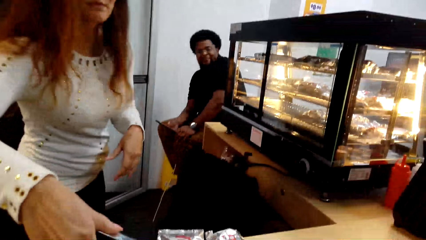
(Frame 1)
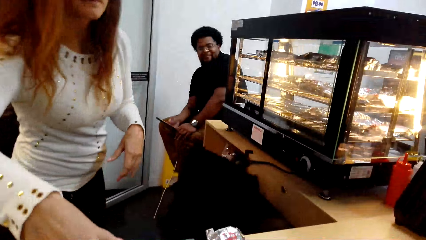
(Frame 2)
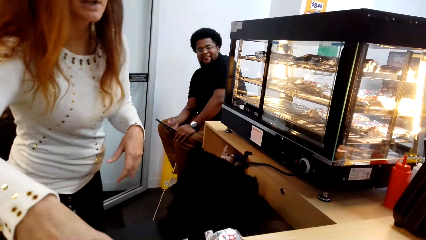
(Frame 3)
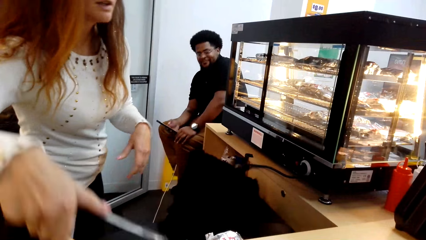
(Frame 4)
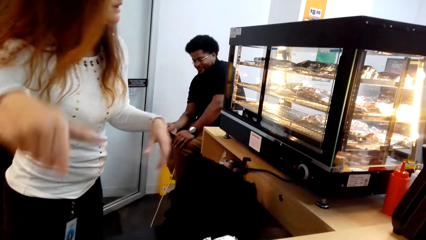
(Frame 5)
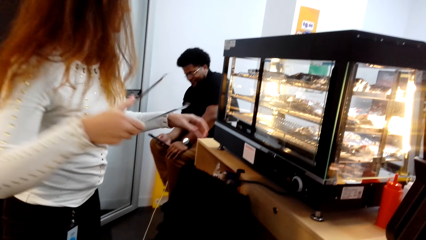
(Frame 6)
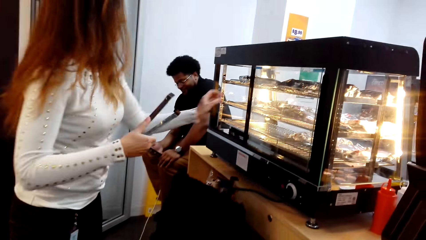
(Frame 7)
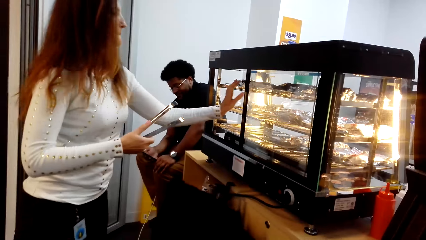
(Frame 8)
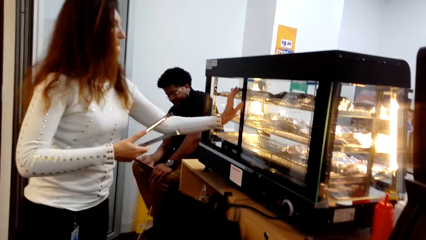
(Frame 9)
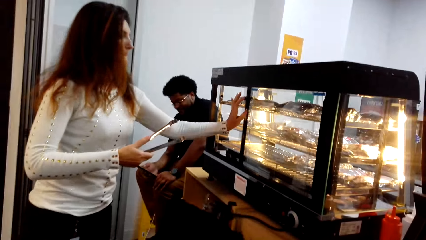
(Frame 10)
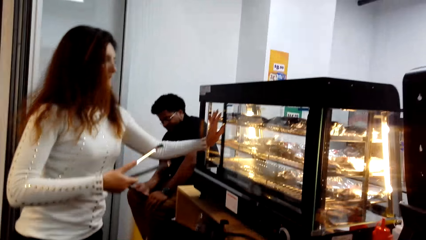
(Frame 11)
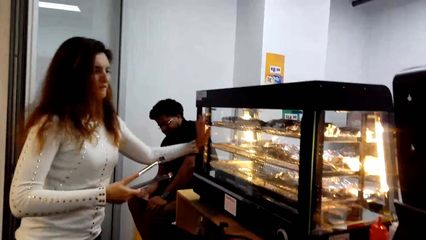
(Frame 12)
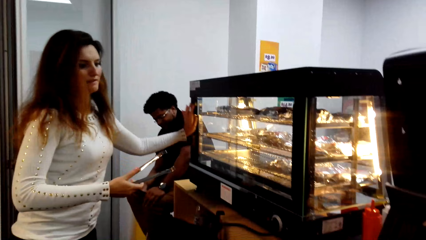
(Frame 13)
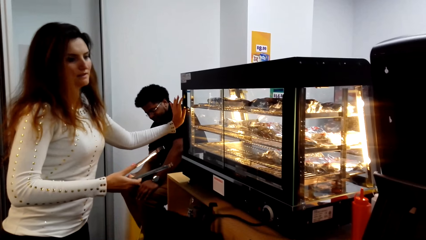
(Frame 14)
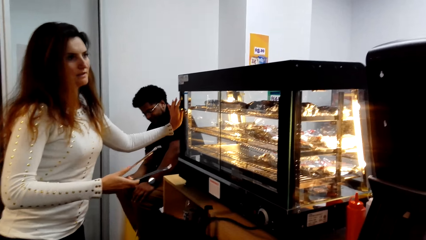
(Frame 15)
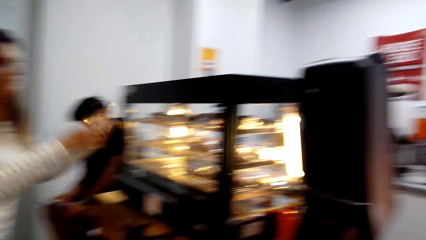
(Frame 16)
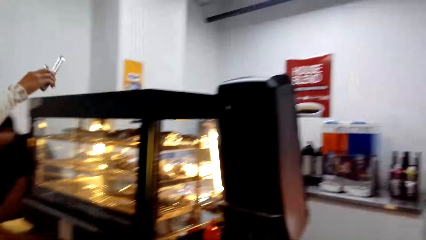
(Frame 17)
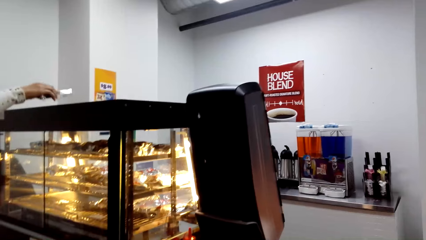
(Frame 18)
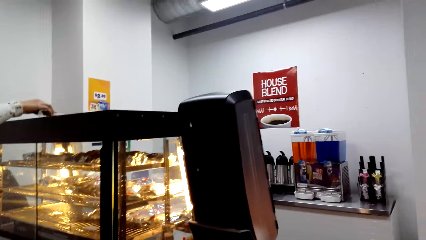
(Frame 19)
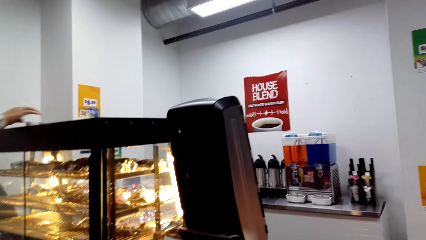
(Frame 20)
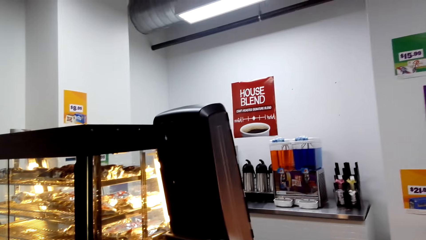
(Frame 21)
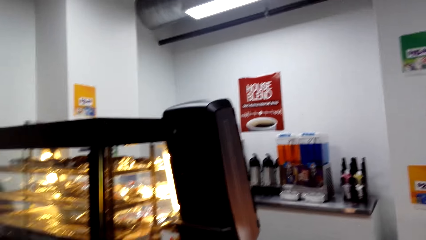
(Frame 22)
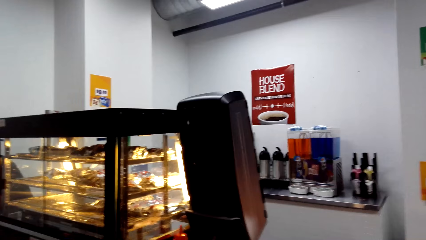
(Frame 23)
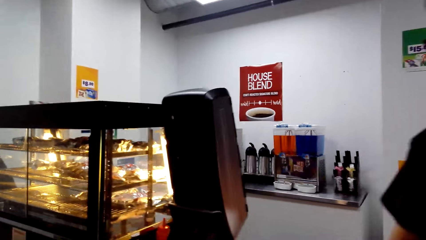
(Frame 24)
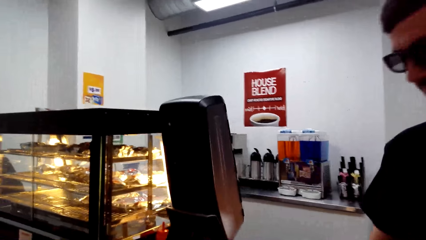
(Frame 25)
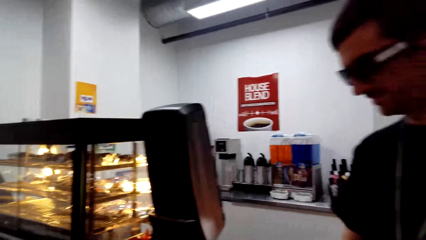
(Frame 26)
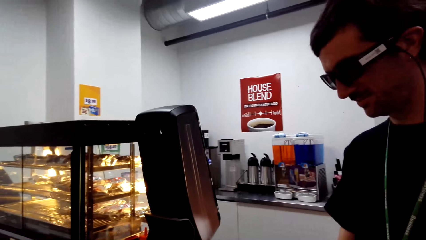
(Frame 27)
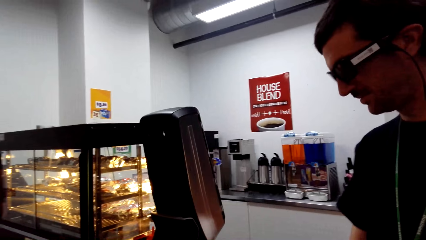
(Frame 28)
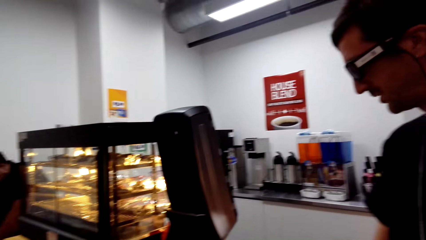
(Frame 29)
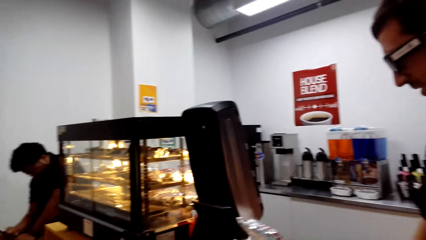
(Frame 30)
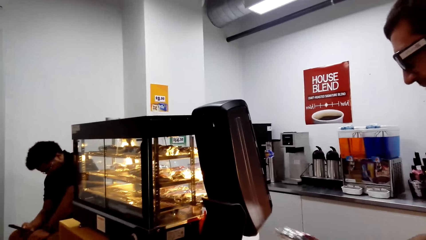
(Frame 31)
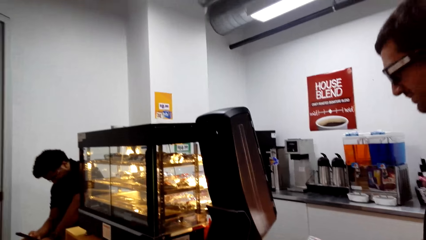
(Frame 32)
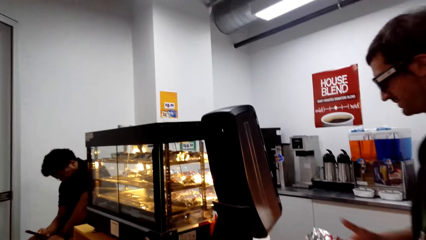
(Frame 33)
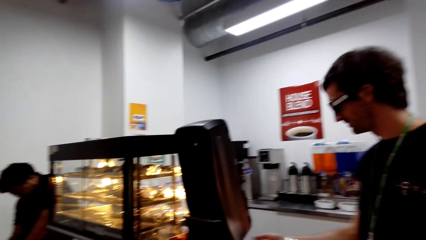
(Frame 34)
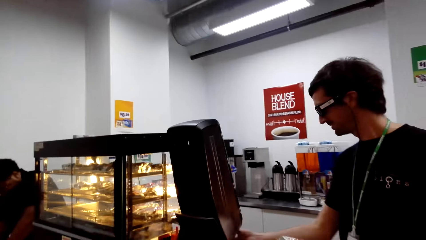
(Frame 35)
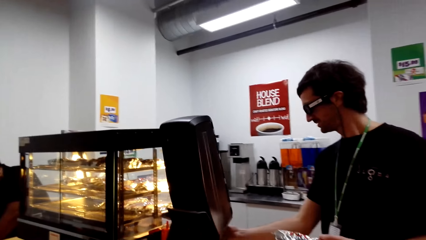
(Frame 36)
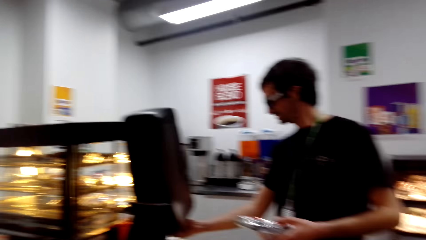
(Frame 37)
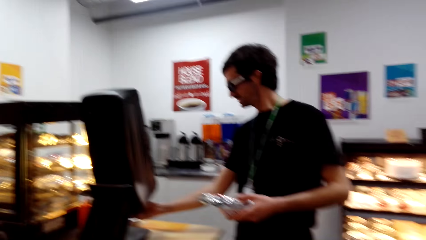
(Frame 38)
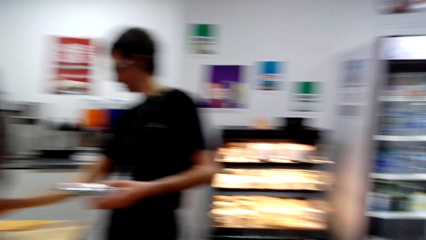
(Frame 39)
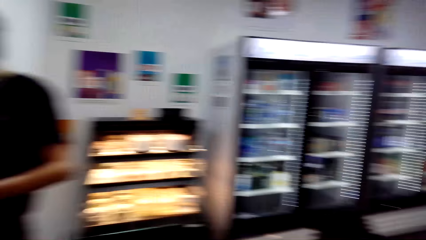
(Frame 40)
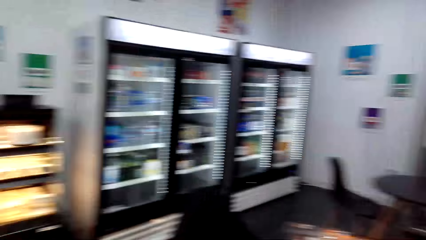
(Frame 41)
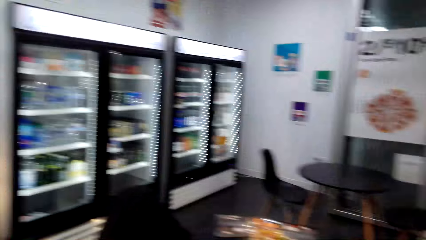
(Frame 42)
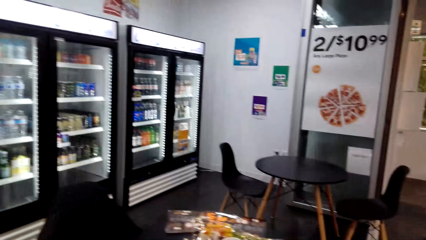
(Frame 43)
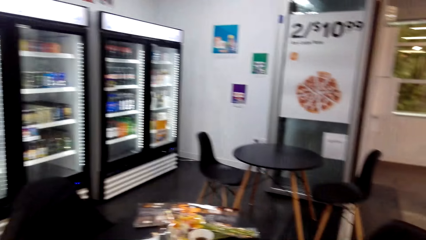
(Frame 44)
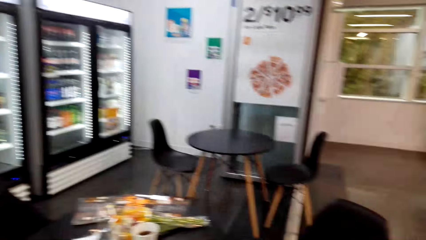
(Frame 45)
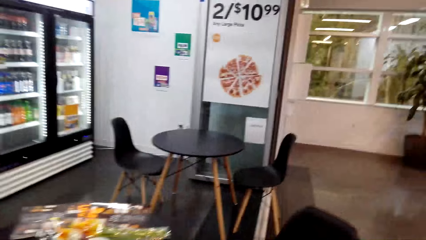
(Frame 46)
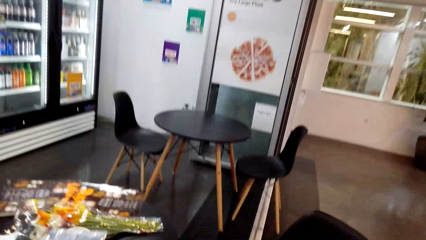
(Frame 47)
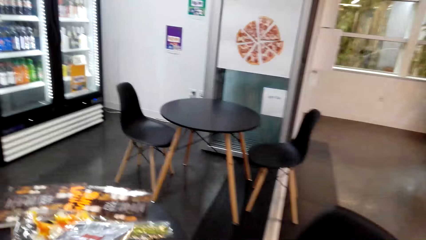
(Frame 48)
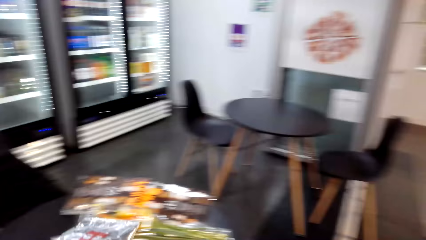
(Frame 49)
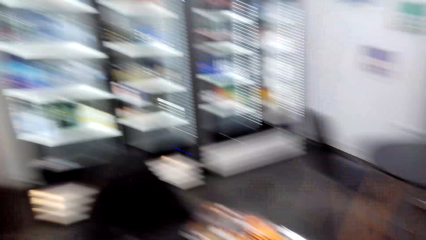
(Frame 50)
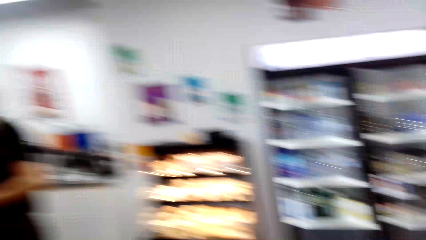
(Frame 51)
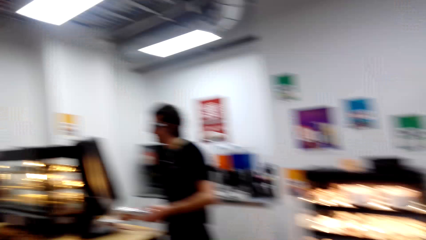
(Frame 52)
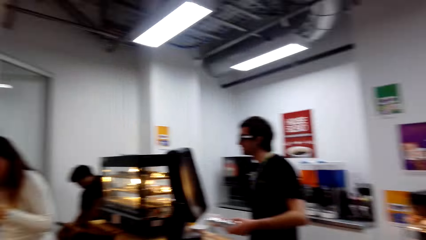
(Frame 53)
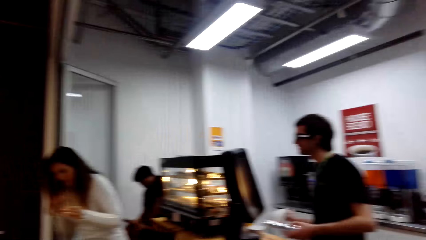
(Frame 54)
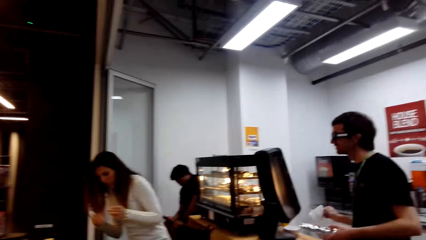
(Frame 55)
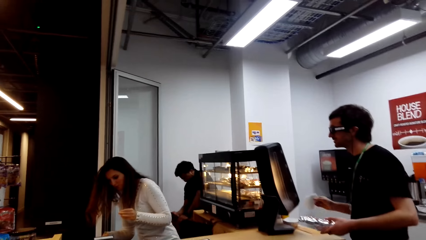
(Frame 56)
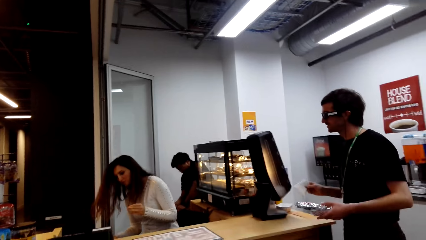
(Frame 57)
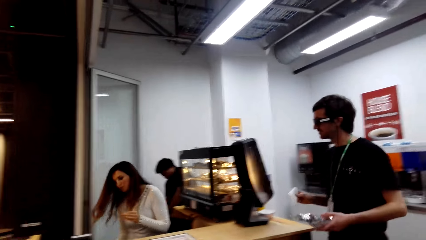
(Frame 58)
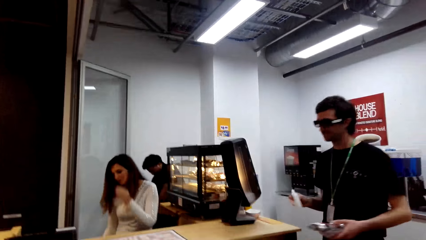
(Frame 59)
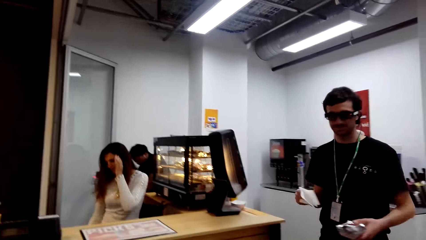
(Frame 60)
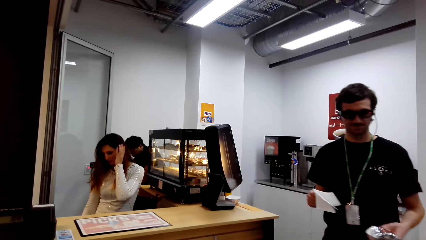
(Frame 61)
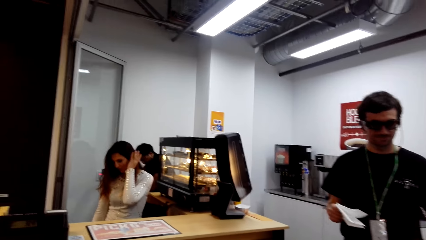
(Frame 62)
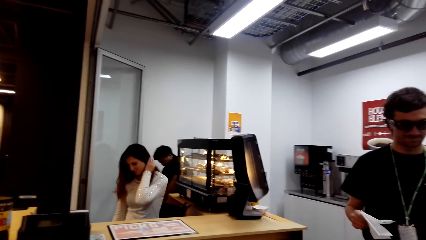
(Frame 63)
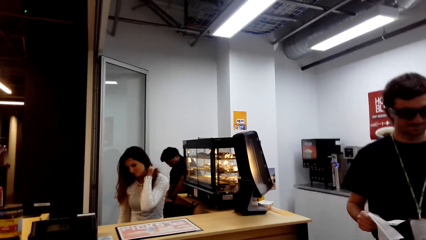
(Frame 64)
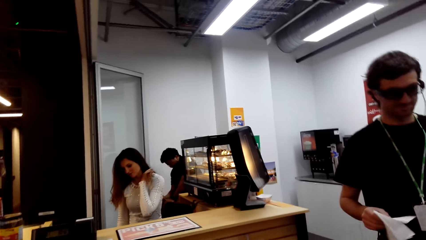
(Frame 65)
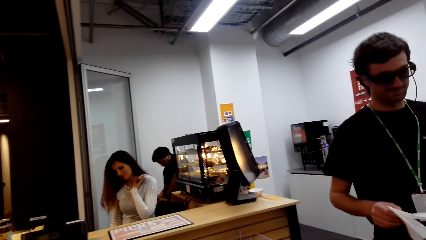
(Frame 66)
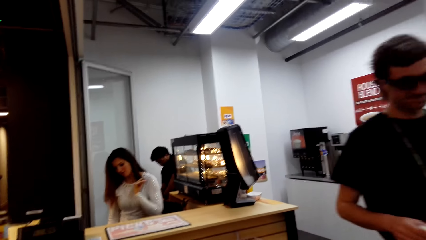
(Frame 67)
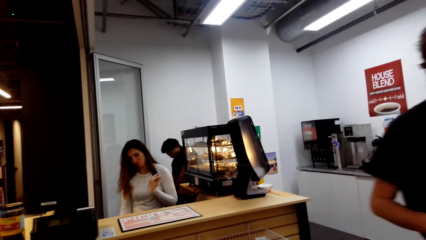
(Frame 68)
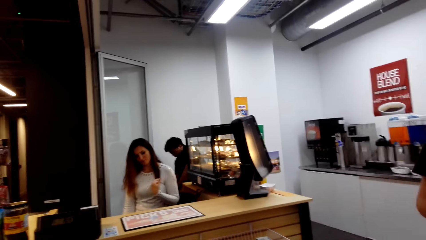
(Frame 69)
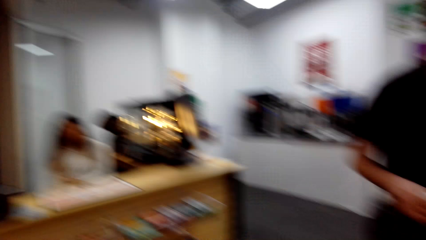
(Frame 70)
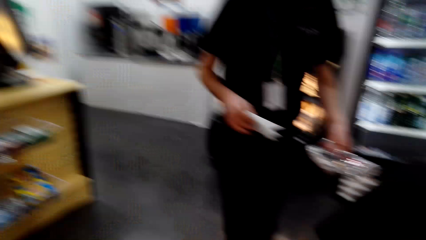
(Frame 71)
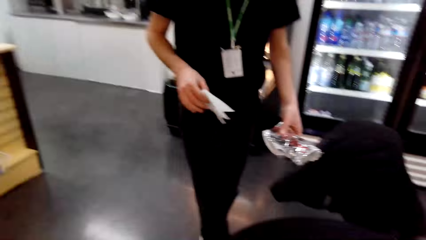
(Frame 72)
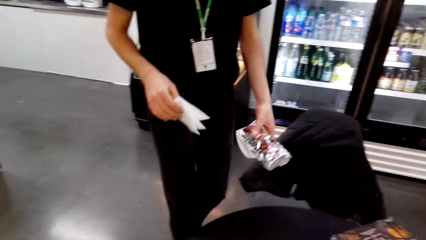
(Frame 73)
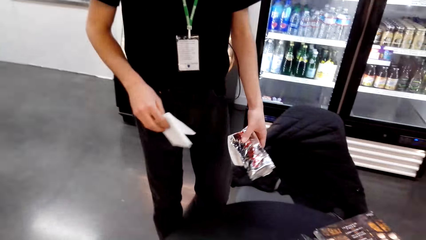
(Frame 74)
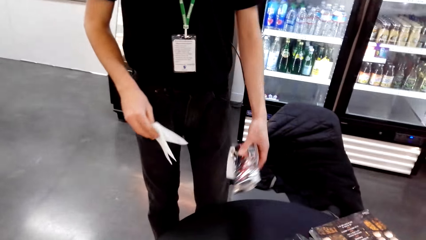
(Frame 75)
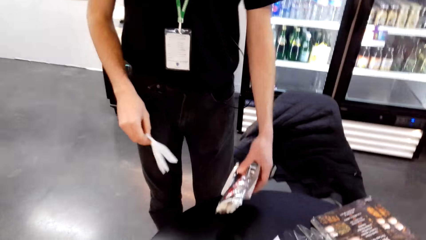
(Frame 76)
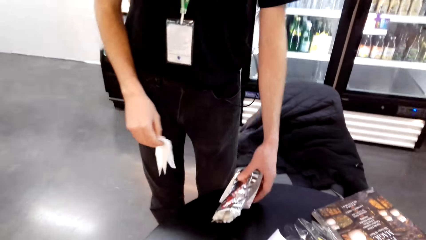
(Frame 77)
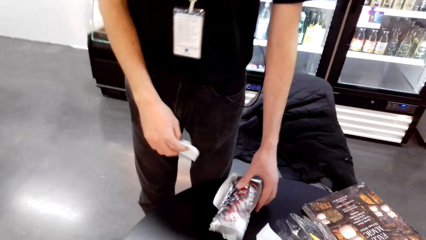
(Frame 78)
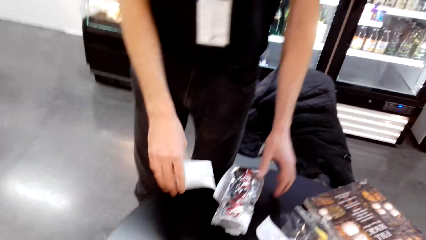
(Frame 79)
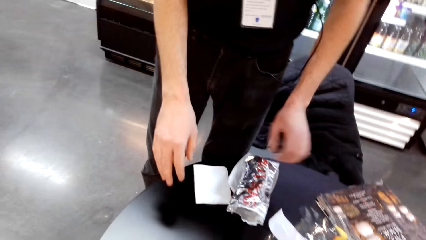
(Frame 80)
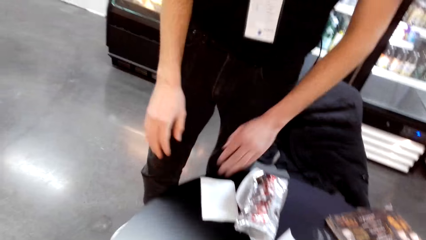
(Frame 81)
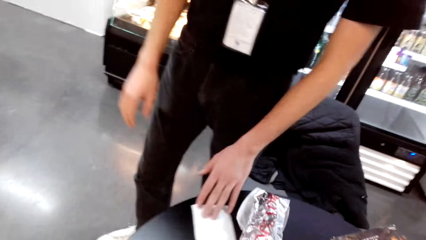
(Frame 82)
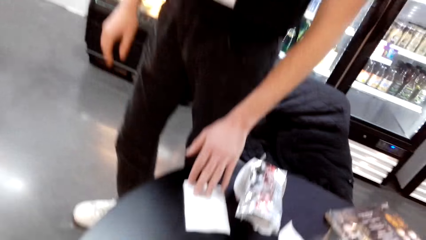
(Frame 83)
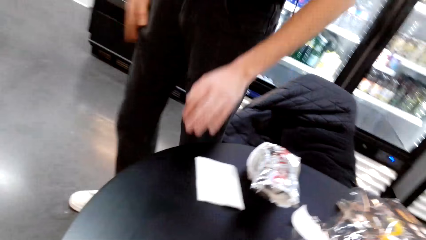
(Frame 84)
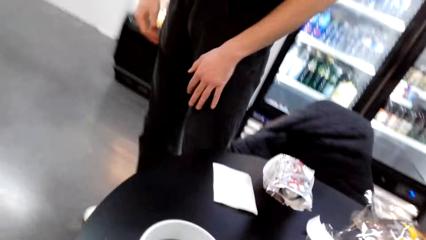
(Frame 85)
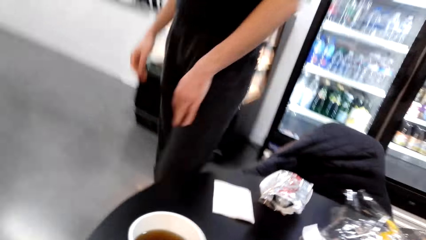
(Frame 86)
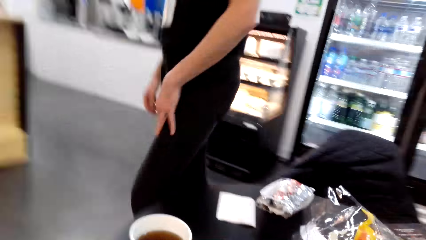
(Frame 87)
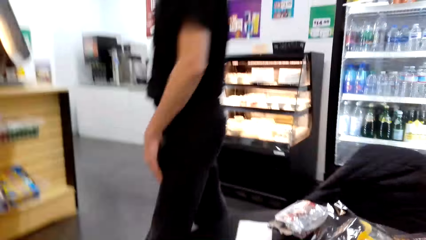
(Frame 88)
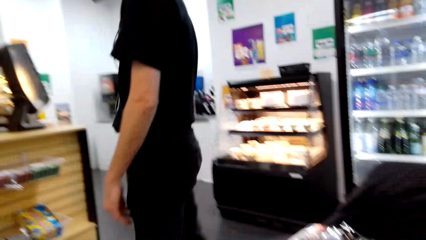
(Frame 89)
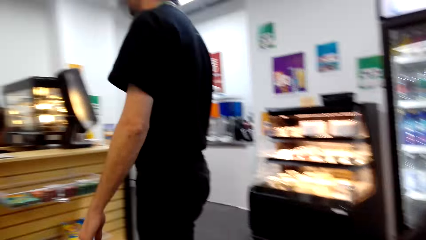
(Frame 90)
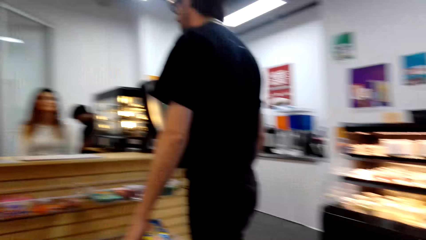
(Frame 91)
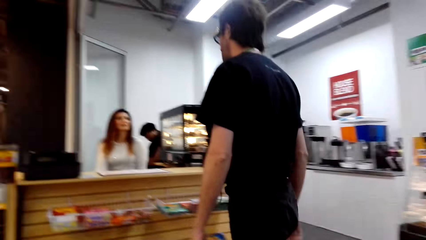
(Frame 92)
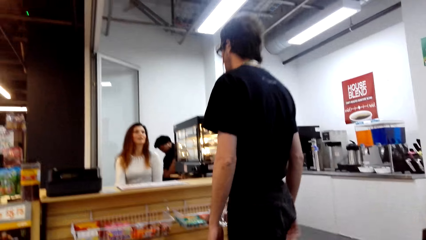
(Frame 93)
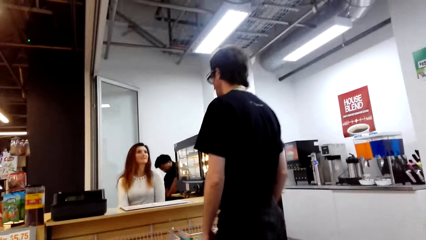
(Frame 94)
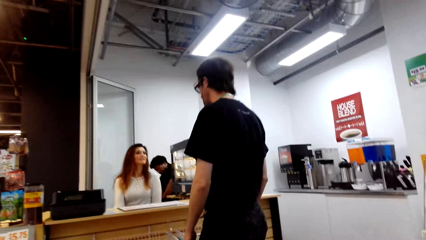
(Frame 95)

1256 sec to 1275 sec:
The lady puts the hotdog package on the desk. The lady moves the glass. The lady puts the tong on the display top. A man picks up the papers. The camera wearer looks around. The lady sits on the chair. The man picks up a towel and holds a hotdog package. The man steps forward. The man puts the papers on the table. The man puts the hotdog package on the table and drops the towel on the table. The man steps forward.
